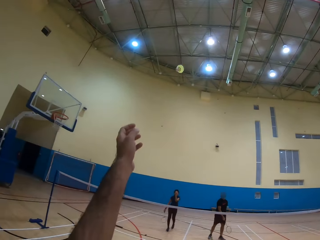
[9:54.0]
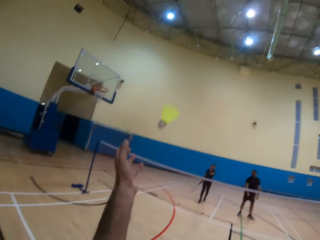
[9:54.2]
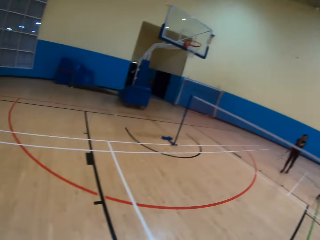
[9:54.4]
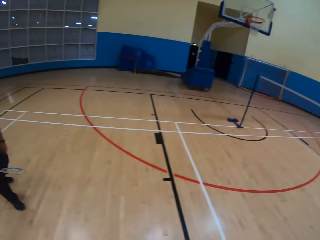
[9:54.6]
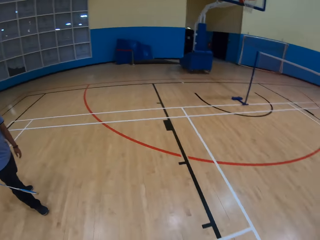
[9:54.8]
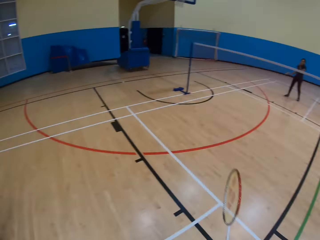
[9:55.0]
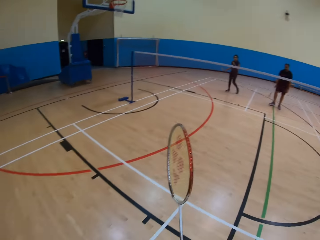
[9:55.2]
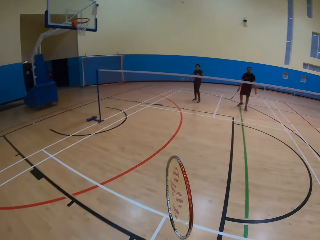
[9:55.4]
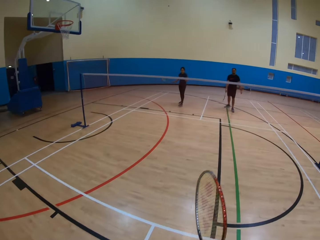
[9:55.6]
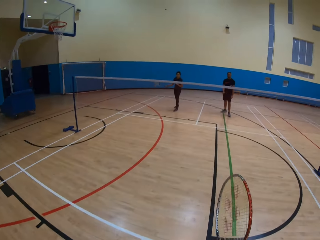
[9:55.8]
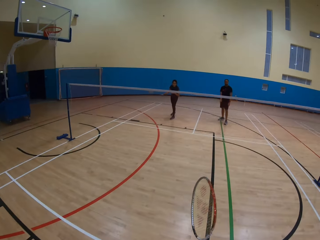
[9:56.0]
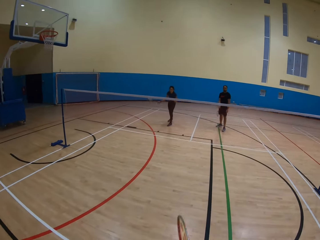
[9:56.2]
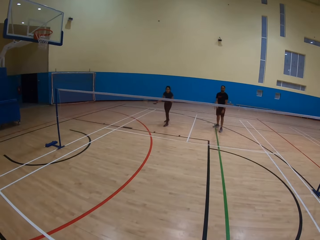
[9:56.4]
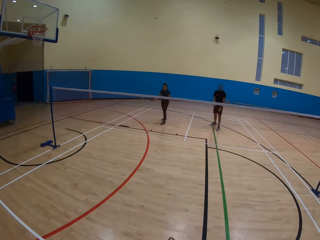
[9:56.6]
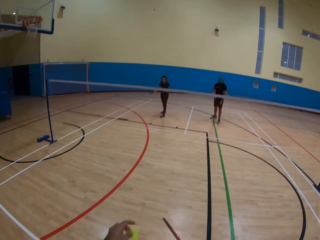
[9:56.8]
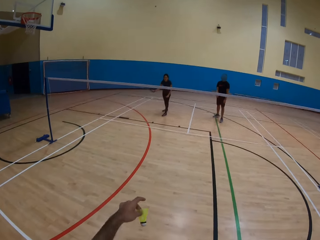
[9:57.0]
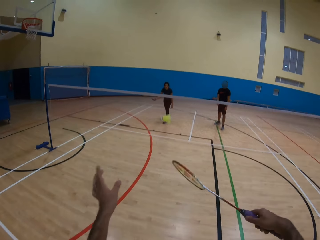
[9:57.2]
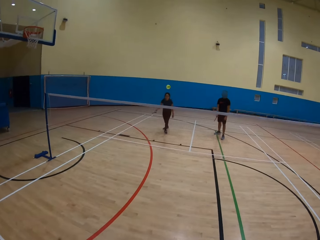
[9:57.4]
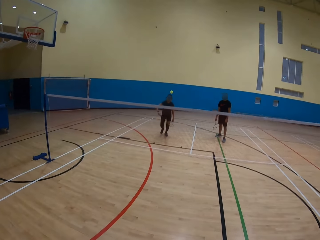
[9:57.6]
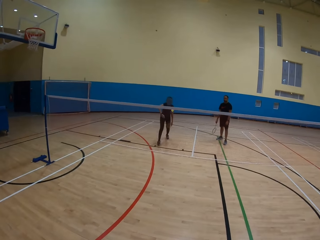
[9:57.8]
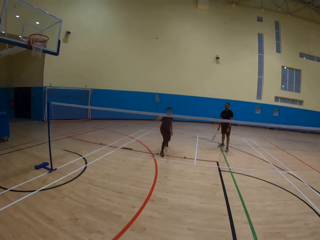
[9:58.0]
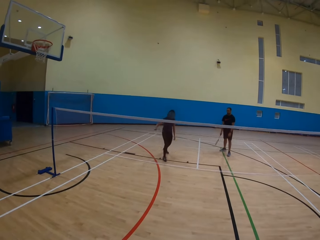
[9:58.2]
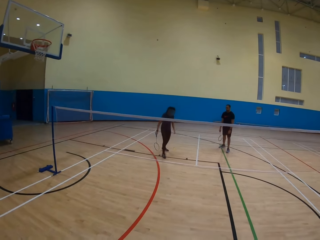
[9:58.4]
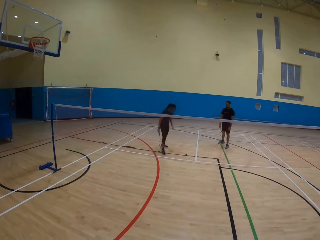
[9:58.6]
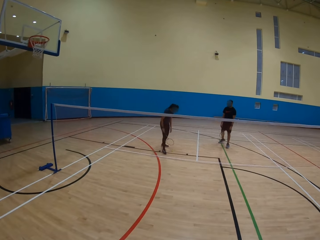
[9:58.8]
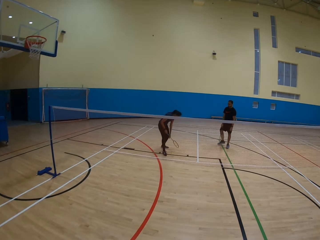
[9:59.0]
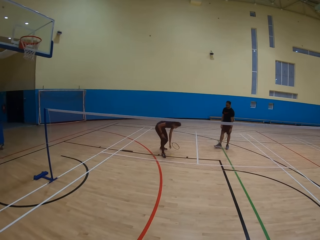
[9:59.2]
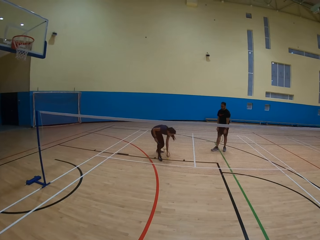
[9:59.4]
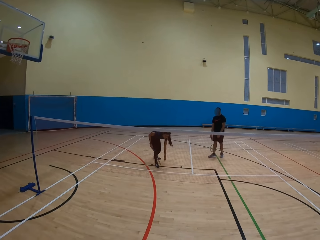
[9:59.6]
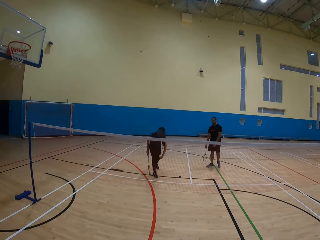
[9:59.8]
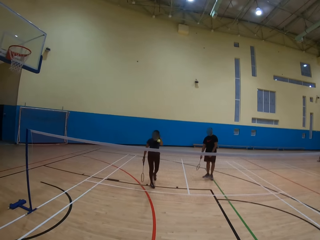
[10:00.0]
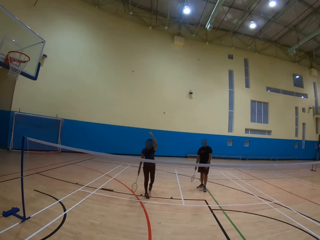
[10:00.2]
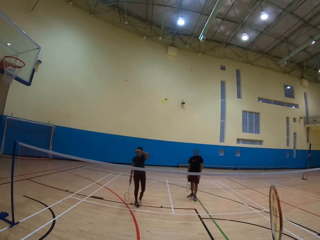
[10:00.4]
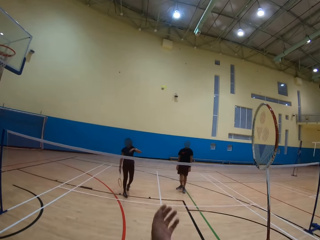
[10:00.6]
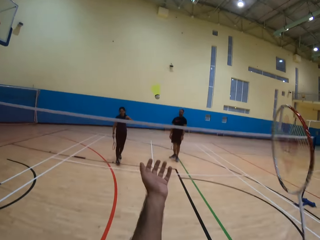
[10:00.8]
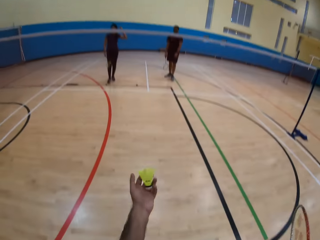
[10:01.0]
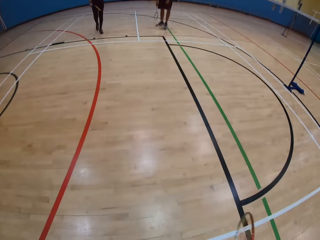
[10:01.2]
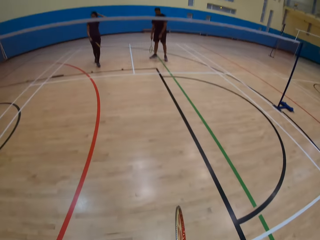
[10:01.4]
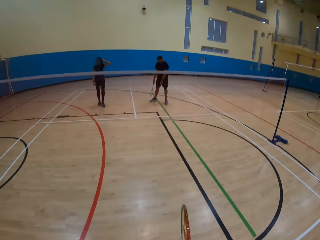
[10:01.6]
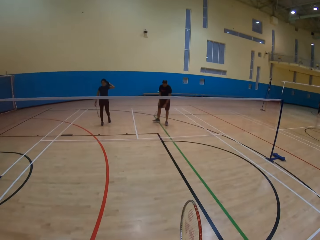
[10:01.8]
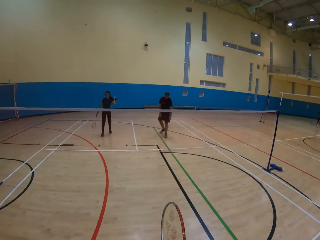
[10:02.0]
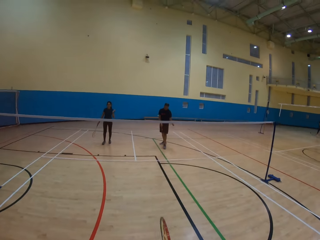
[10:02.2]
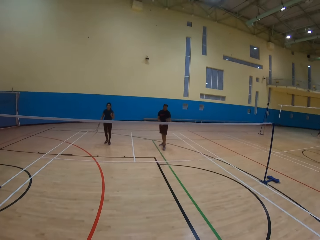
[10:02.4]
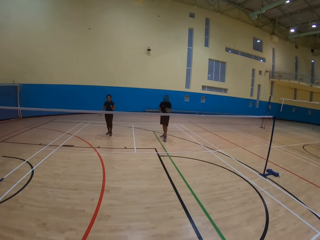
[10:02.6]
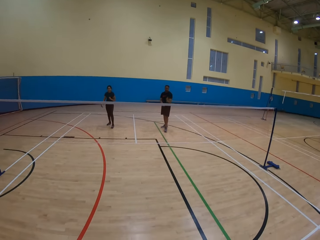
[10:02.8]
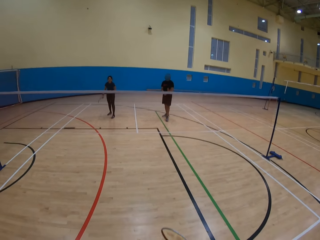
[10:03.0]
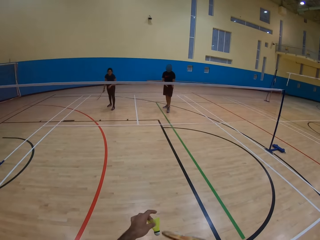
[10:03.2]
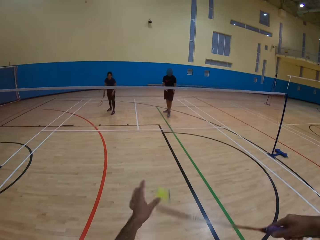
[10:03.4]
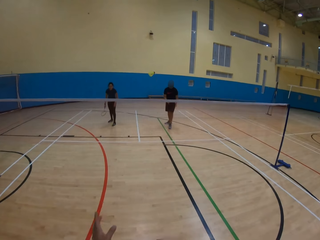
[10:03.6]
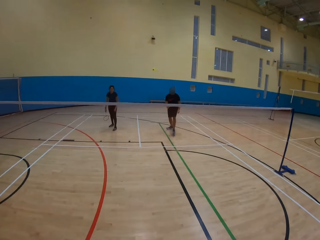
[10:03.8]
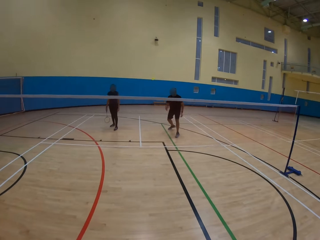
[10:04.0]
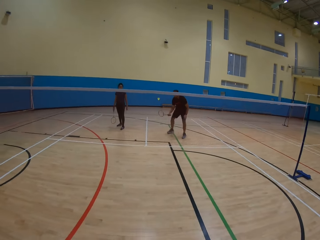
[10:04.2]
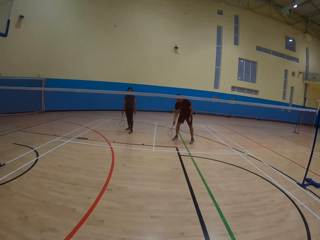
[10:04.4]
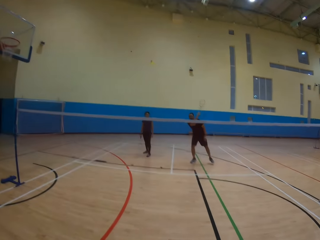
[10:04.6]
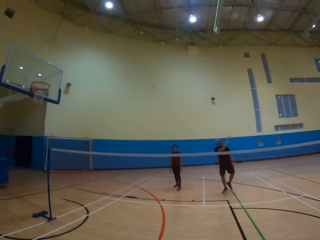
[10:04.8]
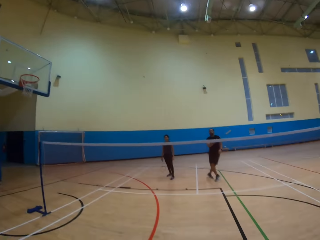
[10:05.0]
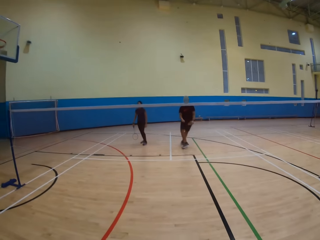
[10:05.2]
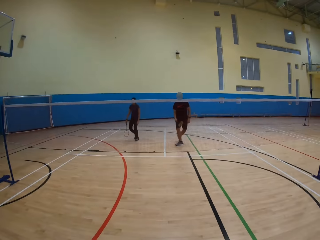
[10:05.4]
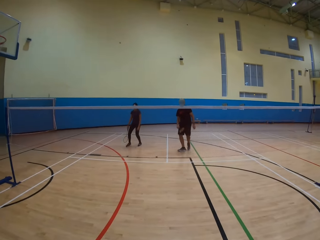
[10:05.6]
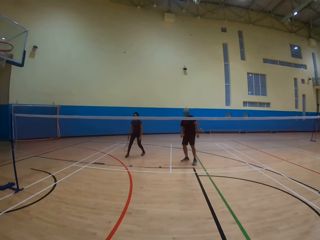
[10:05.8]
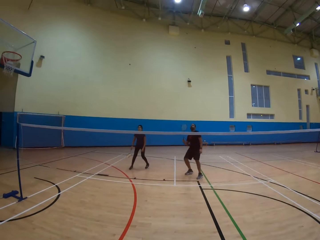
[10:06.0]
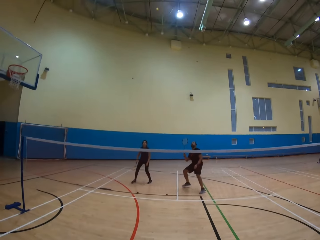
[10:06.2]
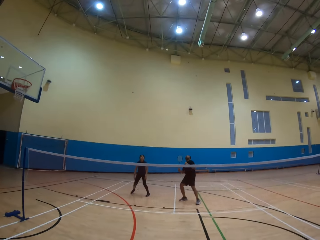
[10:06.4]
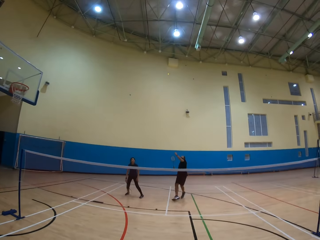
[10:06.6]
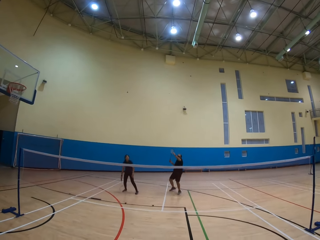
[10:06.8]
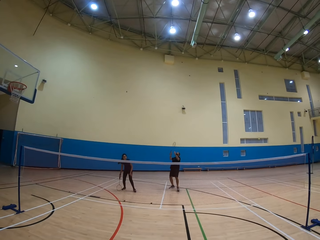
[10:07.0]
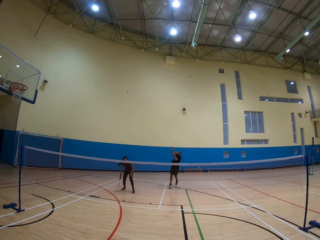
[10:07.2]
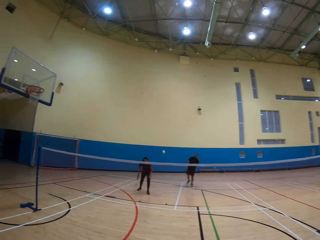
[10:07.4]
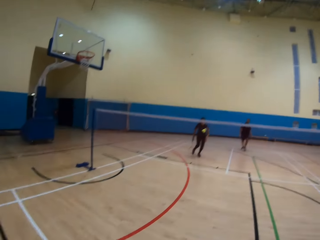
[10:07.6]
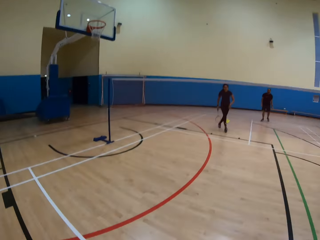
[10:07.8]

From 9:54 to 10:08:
The camera wearer catches the ball. They throw the ball. A lady throws the ball, collects the ball and throws the ball. The camera wearer catches the ball. They throw the ball. A man throws the ball.

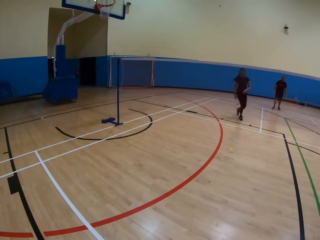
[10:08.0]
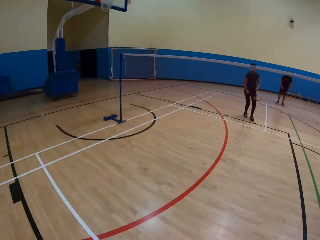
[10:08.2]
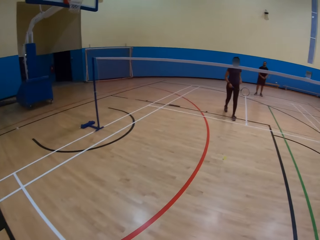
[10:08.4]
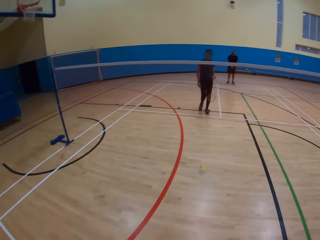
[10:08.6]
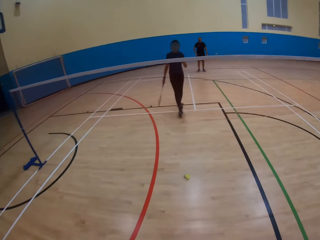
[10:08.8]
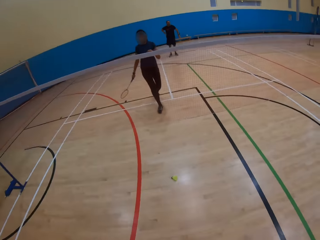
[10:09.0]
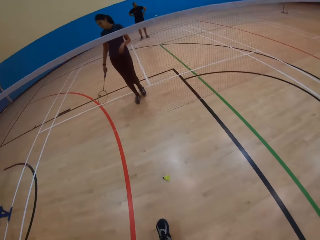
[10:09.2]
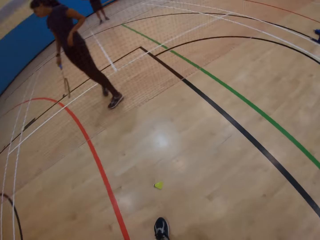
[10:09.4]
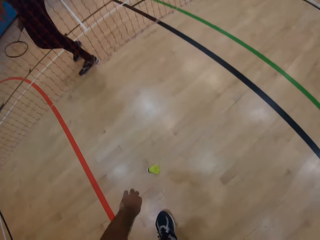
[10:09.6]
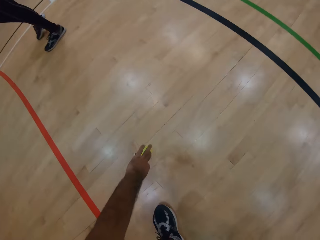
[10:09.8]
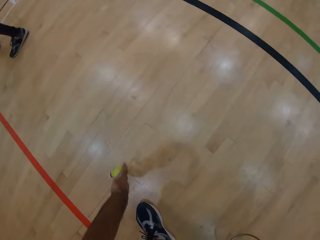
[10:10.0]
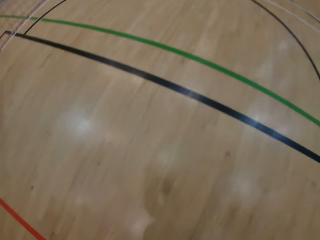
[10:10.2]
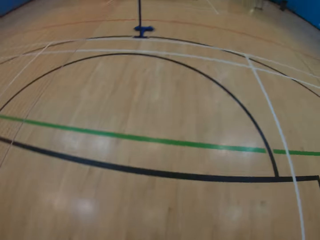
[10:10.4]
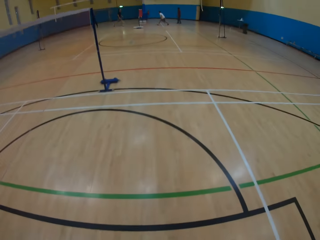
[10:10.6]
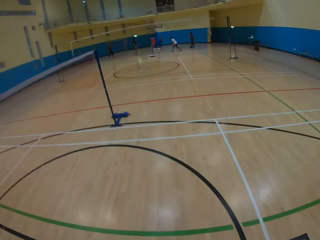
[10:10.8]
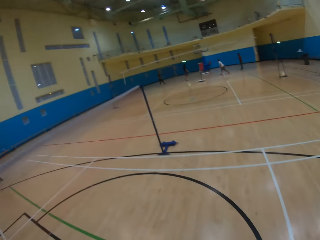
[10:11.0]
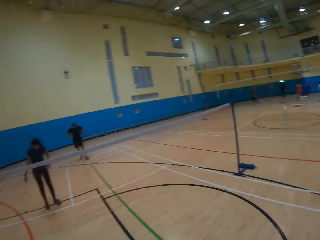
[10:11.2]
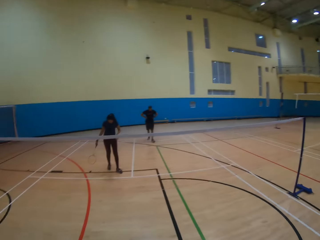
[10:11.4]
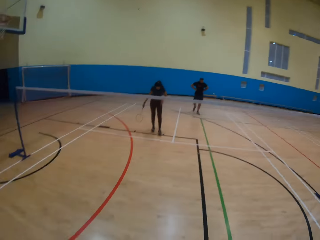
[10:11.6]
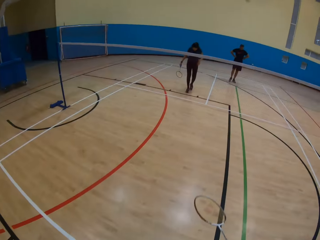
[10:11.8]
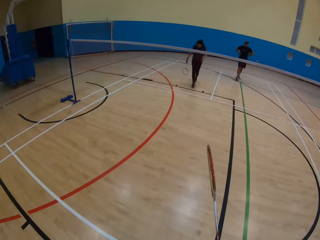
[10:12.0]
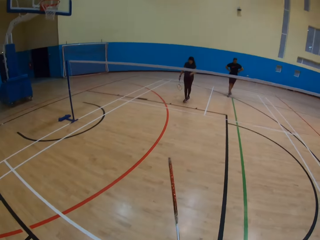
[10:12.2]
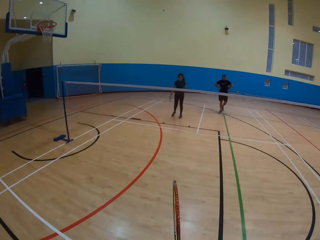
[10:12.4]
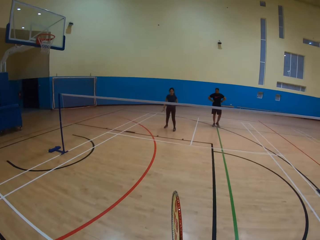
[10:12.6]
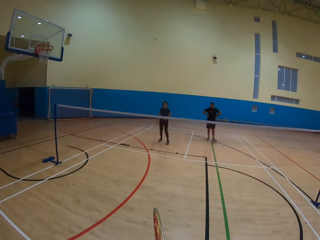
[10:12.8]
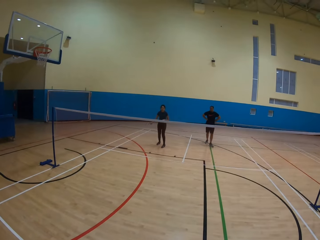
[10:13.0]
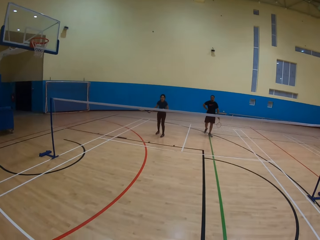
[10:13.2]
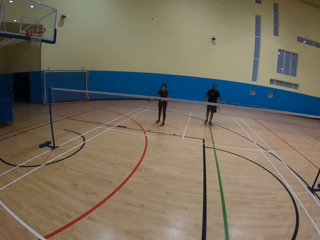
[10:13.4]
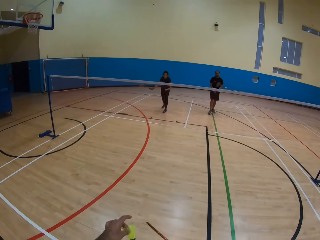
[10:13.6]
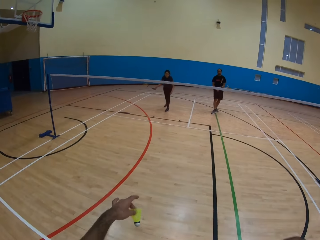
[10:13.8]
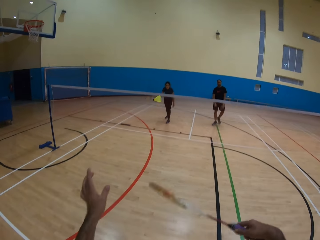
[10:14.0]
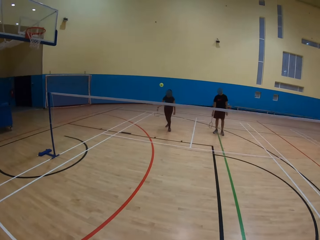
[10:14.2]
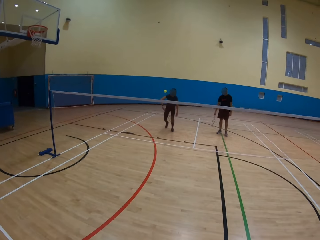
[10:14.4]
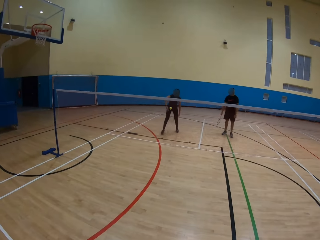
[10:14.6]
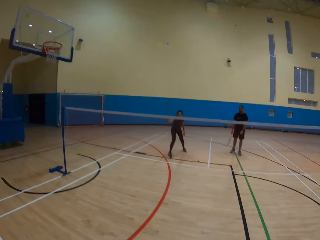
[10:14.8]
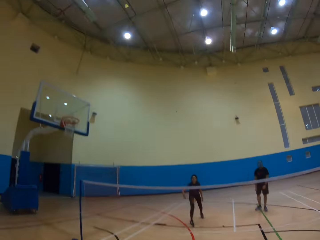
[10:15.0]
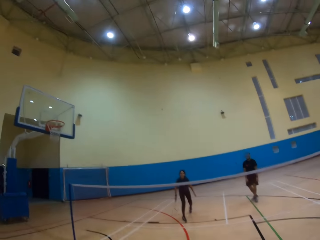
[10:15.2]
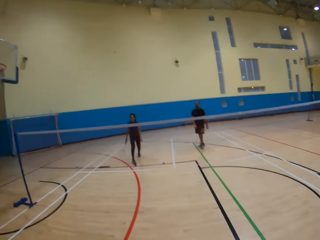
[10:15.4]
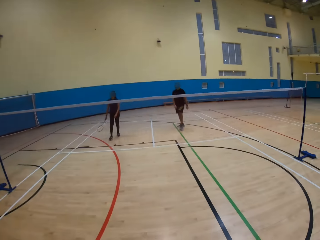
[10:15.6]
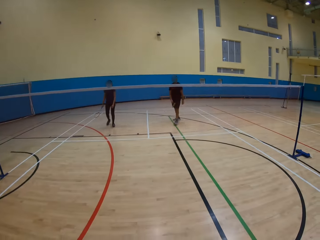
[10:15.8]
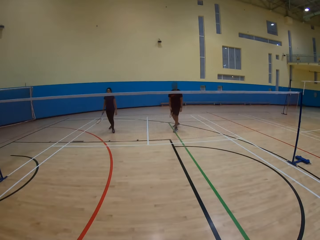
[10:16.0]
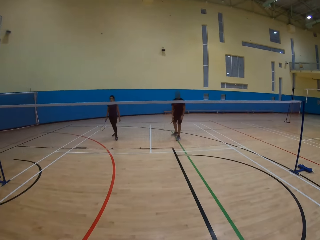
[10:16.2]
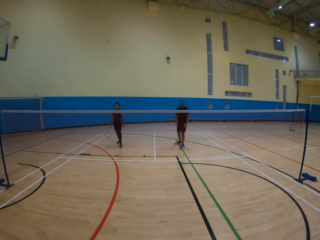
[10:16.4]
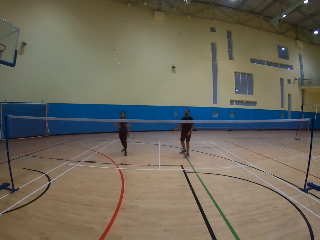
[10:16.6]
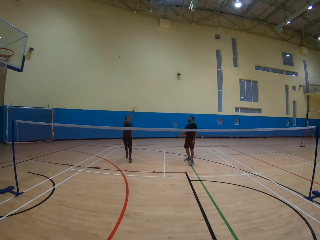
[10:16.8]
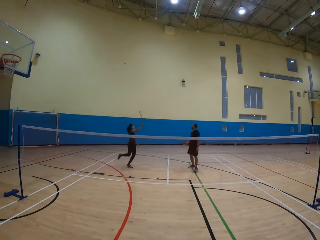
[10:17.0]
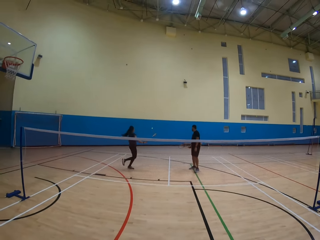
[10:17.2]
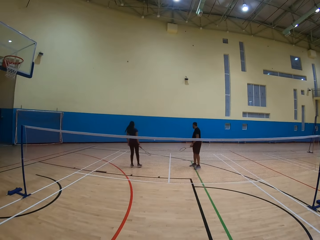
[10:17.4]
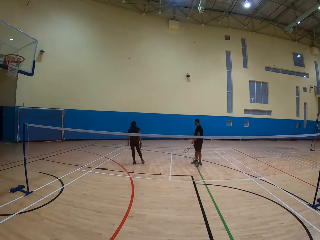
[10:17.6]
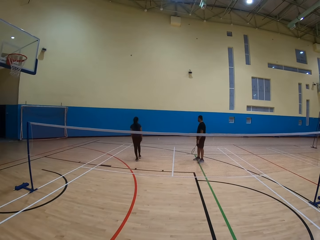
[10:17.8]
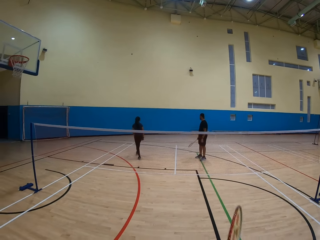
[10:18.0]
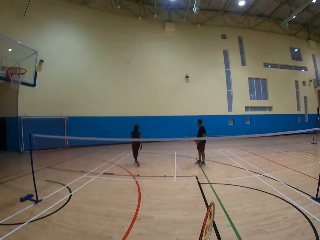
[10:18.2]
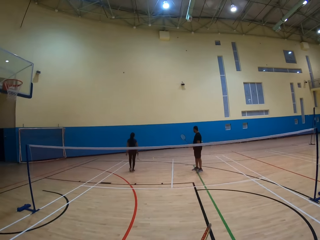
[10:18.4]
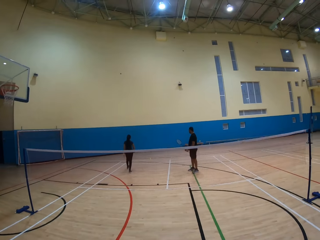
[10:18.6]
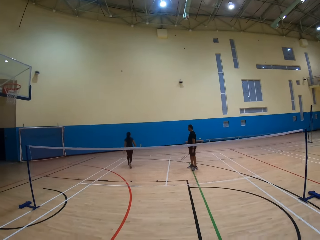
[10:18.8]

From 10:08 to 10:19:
The camera wearer picks up the shuttlecock or ball. They play badminton. They throw the ball. A lady throws the ball.
